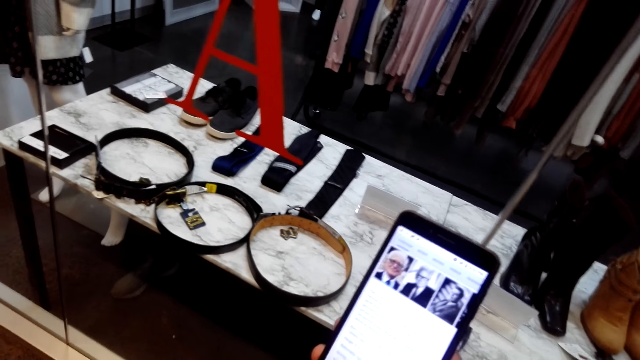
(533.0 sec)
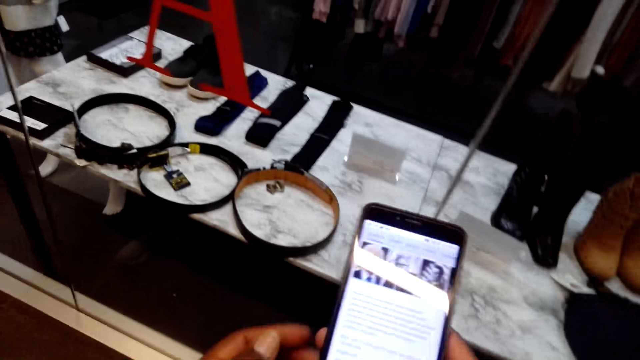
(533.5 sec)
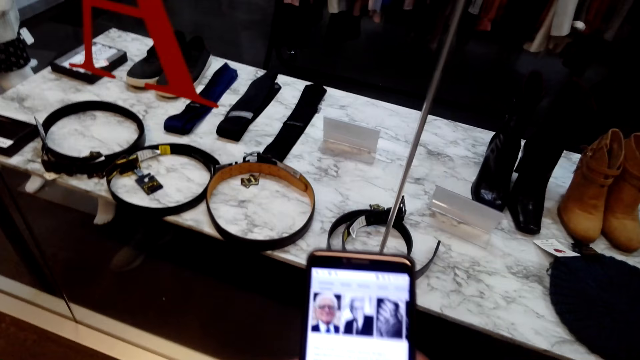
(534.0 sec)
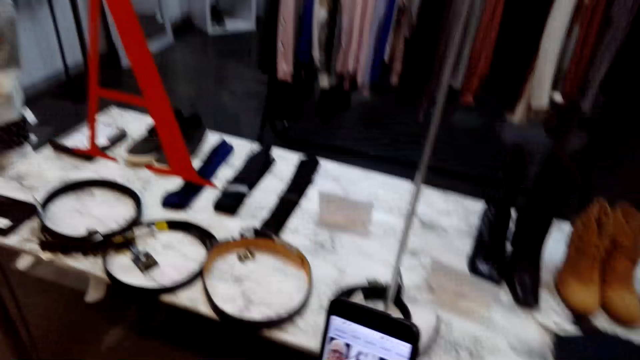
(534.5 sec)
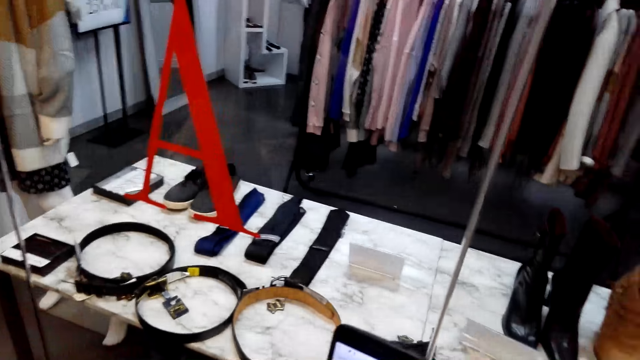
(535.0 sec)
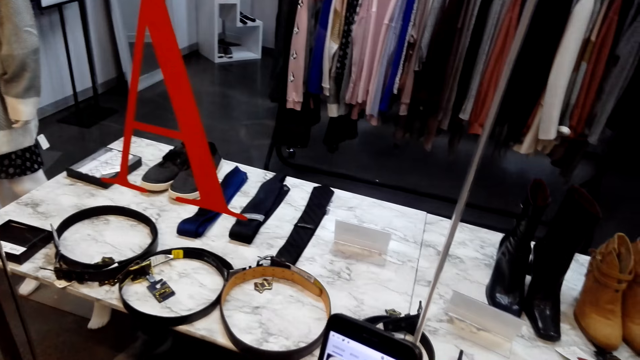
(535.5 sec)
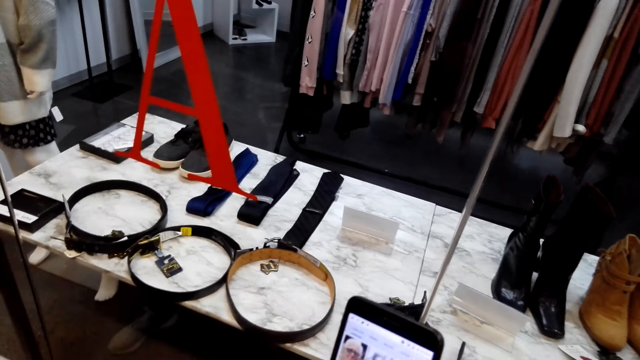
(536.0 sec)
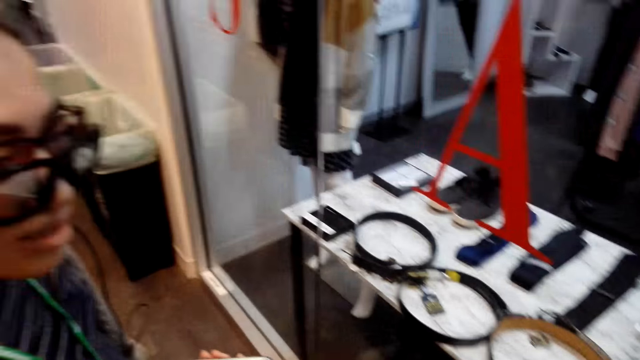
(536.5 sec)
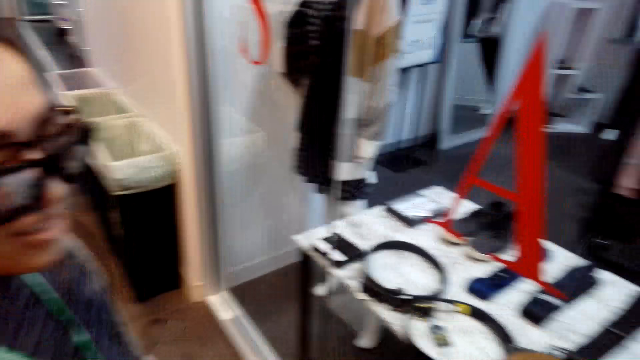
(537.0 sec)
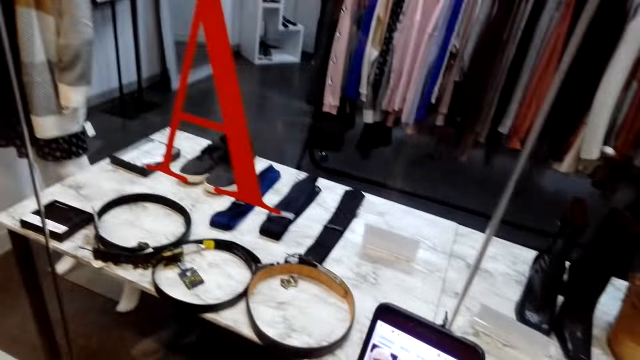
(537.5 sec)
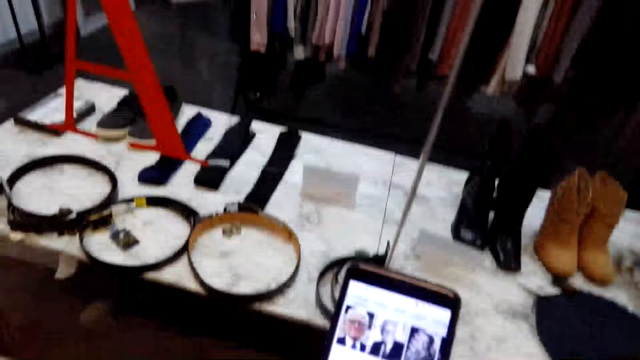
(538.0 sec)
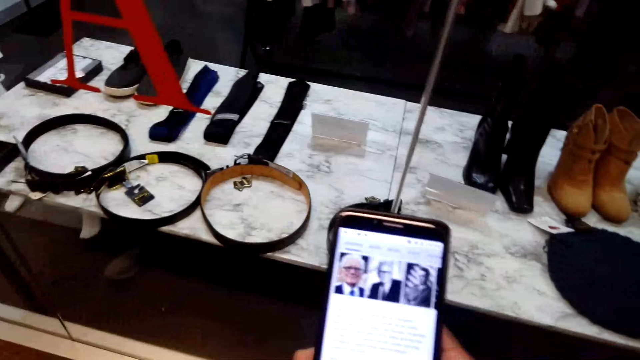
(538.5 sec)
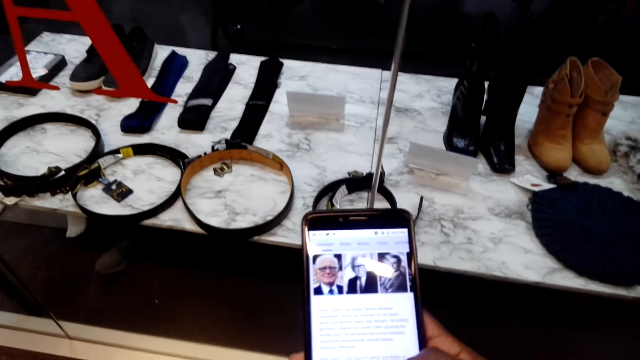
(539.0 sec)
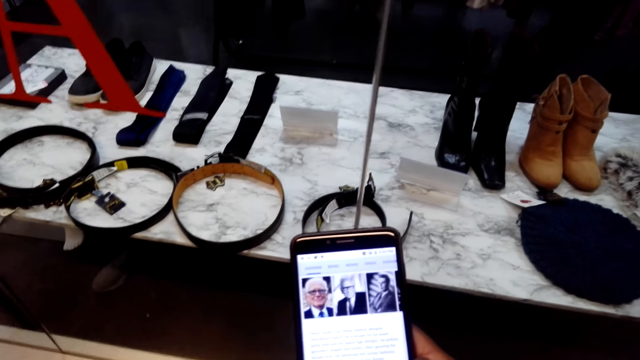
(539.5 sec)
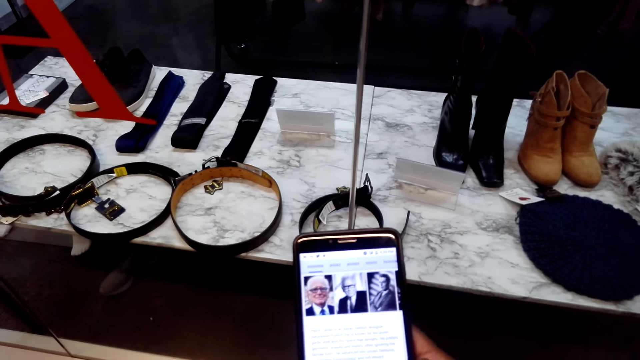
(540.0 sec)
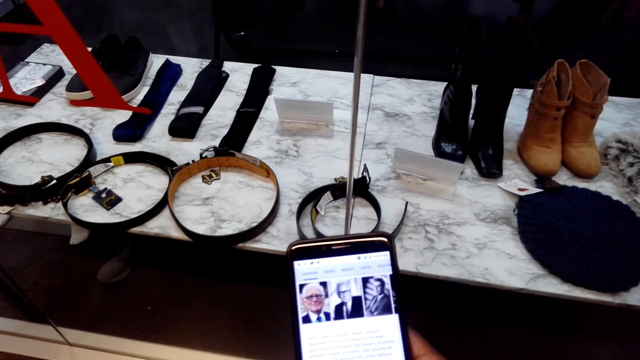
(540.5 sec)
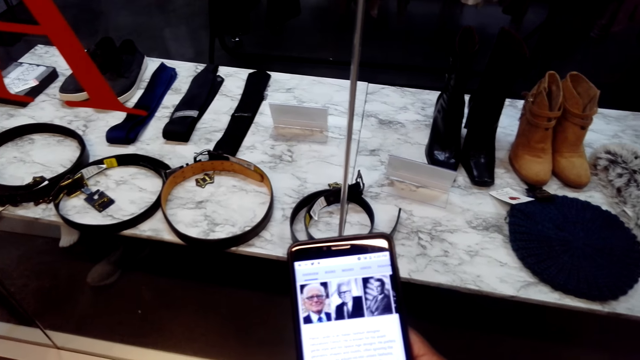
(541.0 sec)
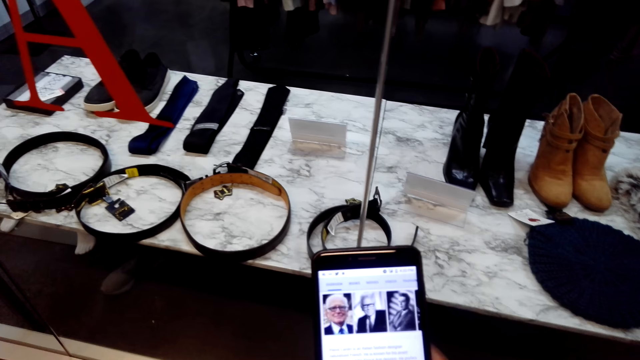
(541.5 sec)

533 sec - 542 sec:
The camera wearer lifts up the hand. A woman talks to the camera wearer. The camera wearer scrolls the phone.

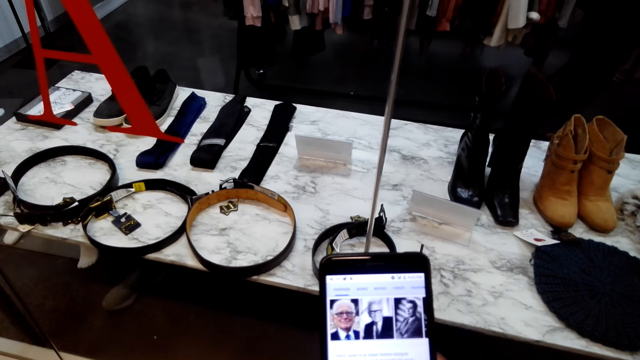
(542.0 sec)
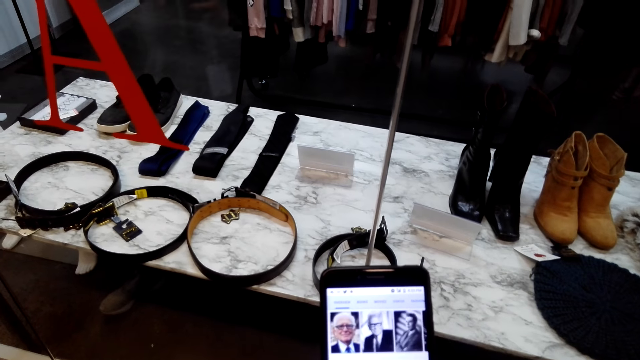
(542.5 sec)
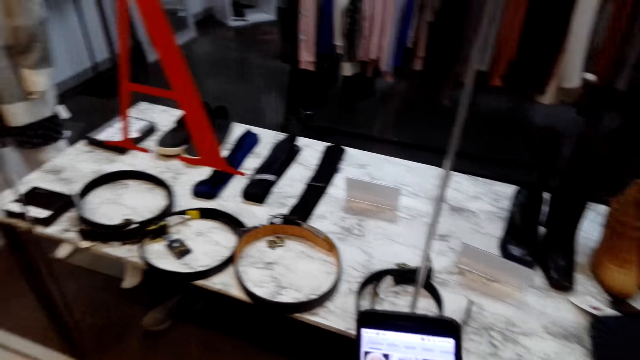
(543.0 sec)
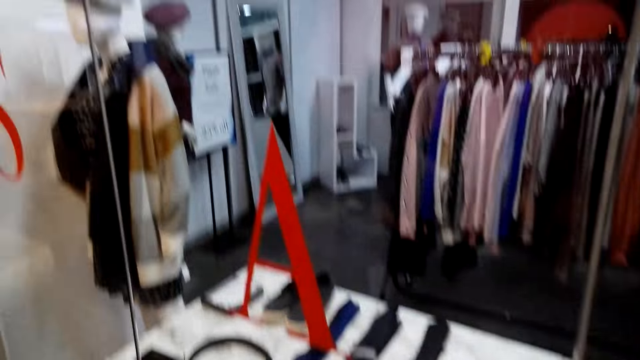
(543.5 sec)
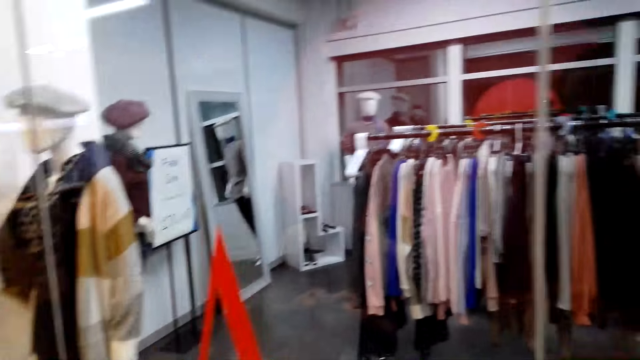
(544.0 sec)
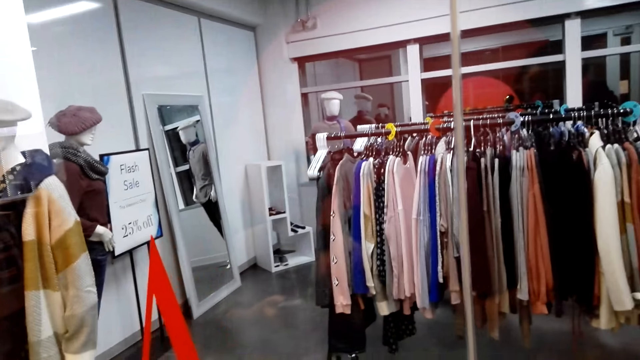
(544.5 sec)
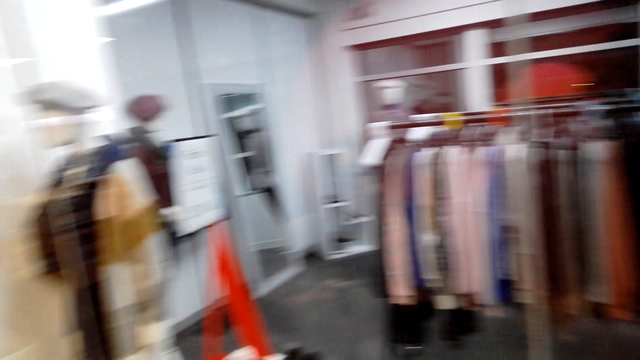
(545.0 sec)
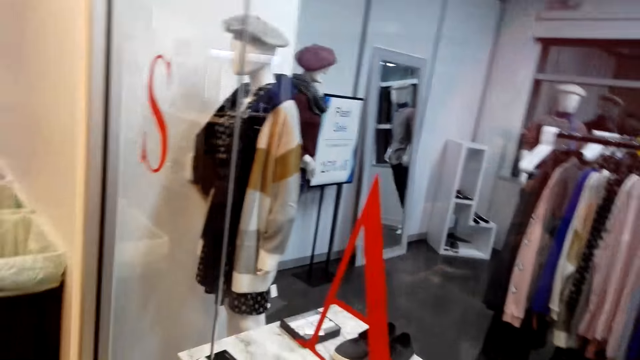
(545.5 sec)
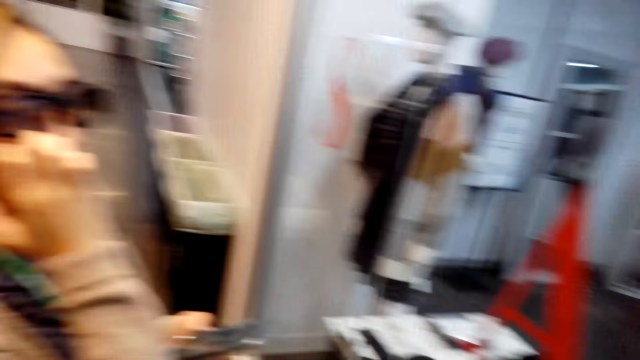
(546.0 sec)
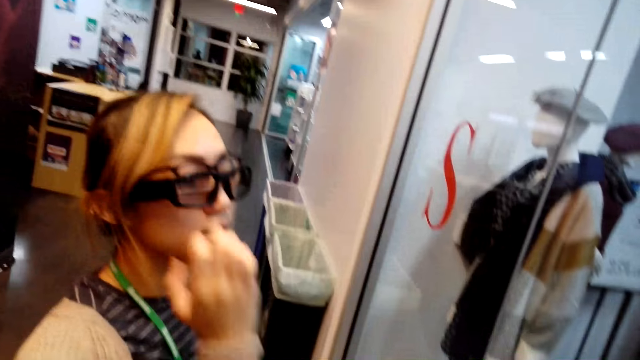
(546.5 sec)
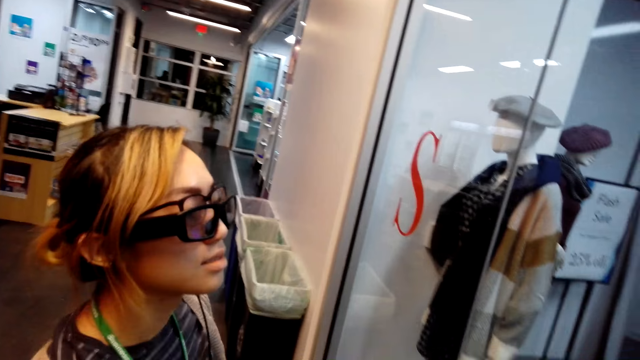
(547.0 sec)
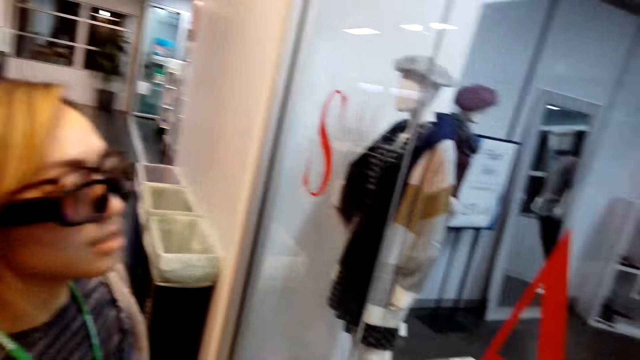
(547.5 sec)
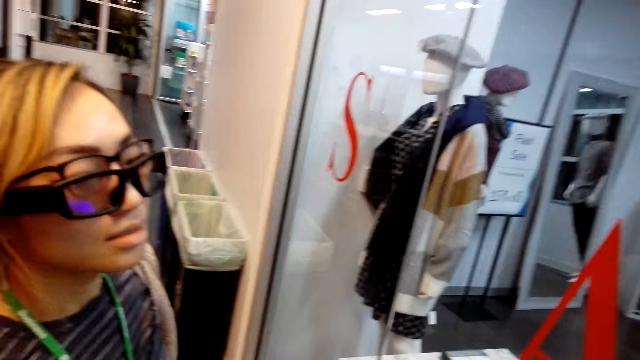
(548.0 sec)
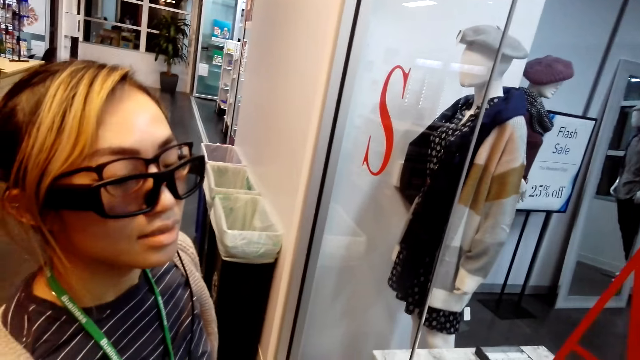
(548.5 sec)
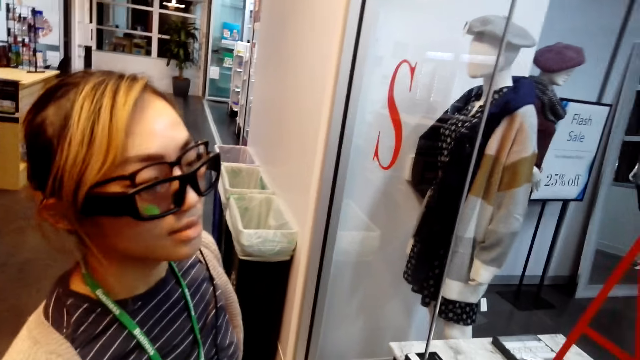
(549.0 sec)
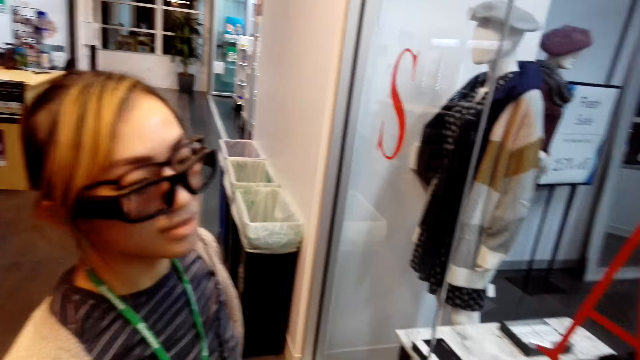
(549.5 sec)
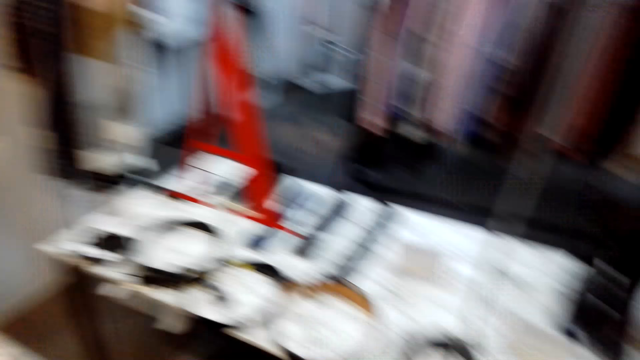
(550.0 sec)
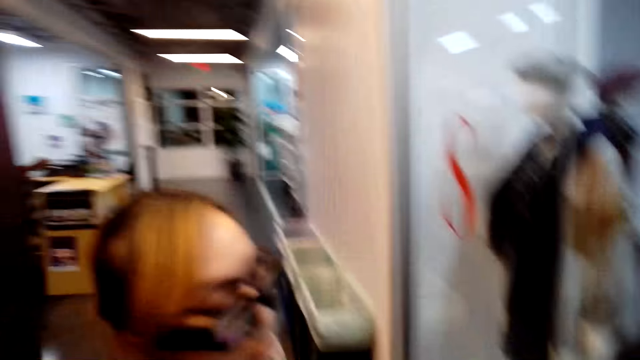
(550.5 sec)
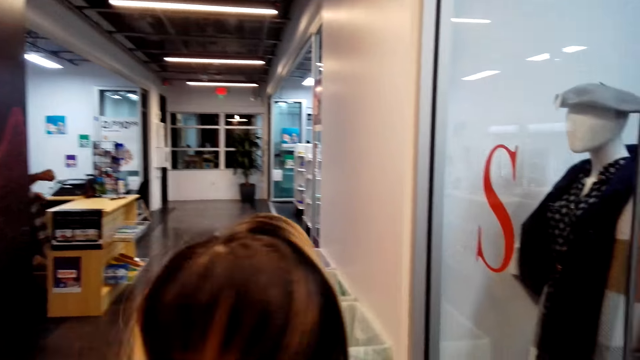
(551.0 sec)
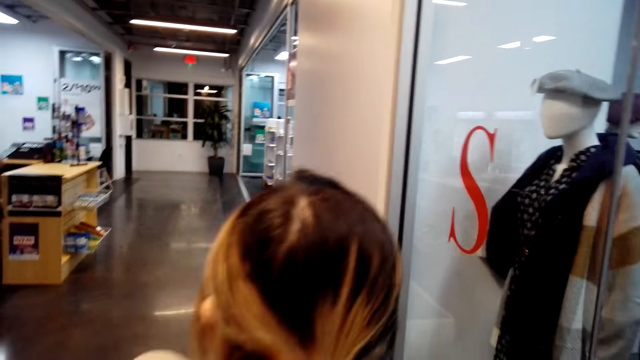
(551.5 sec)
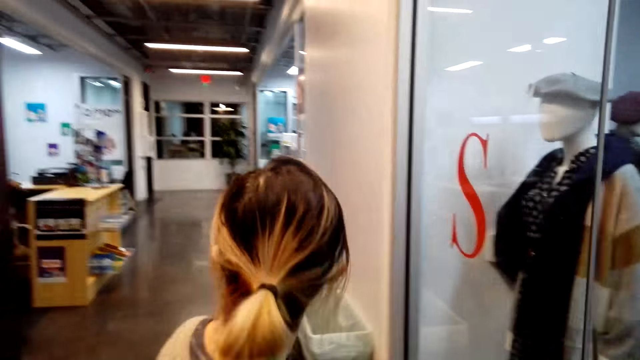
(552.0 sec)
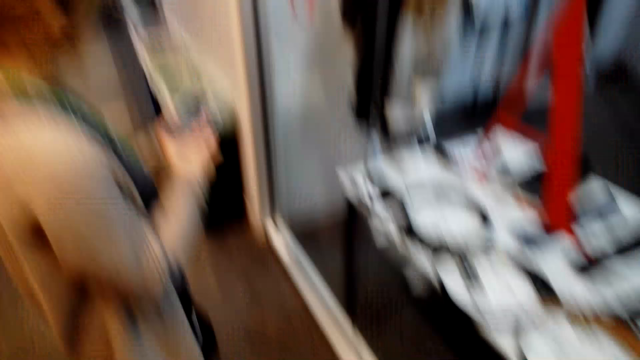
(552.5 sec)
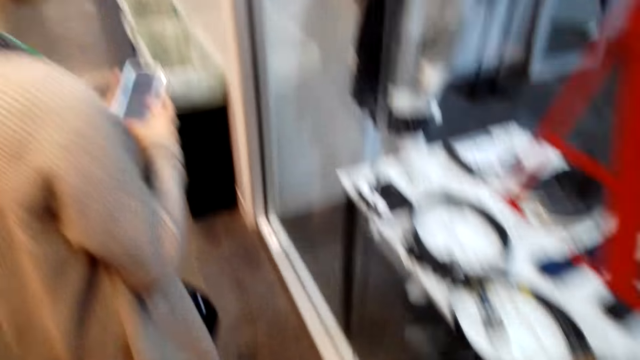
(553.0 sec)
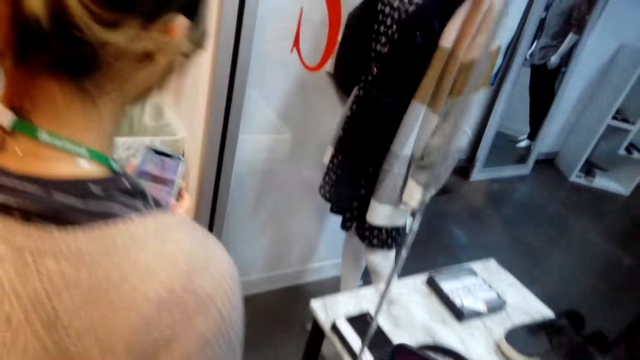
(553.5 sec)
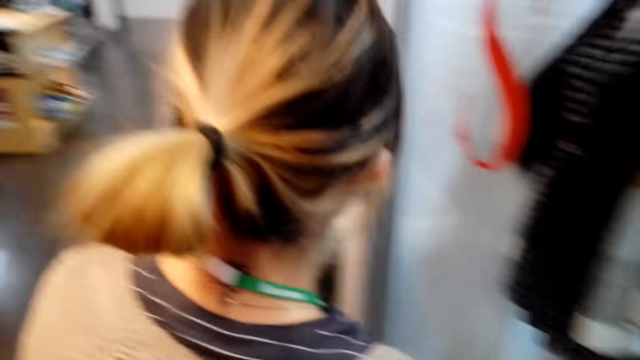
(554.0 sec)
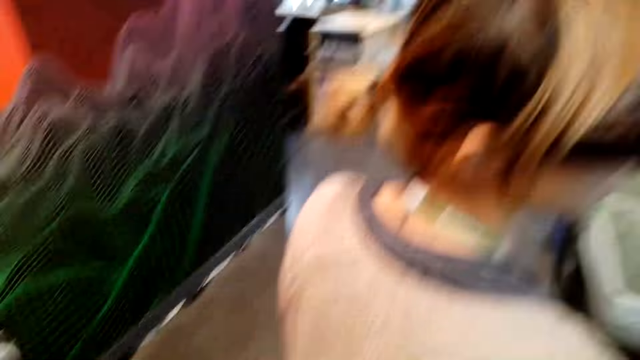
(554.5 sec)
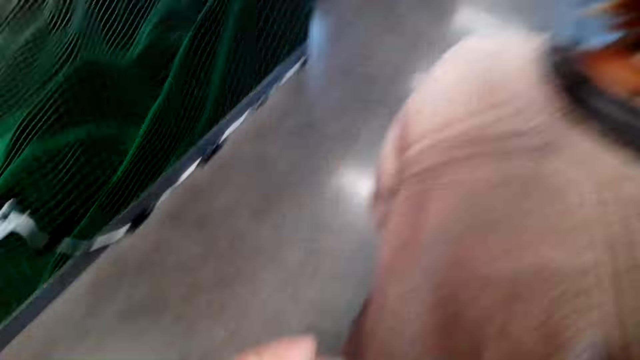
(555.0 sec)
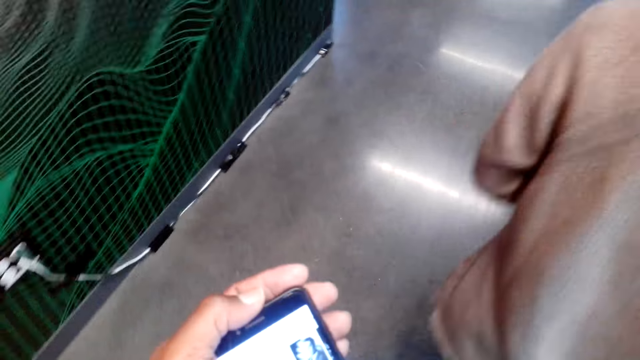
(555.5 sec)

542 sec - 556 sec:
The camera wearer looks at the clothing store. A woman scratches her face. The camera wearer talks to the woman. The woman interacts with the camera wearer. The woman scrolls the phone. The camera wearer walks with the woman in the hallway.
